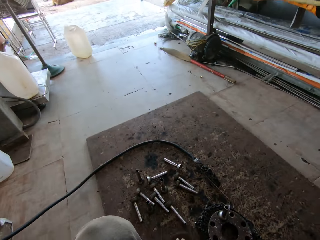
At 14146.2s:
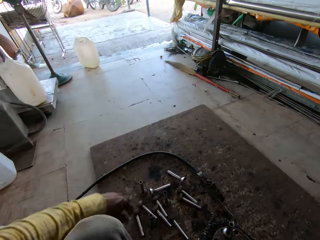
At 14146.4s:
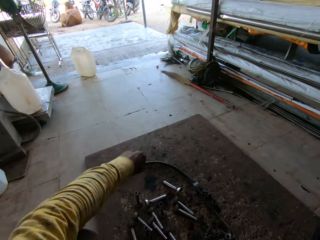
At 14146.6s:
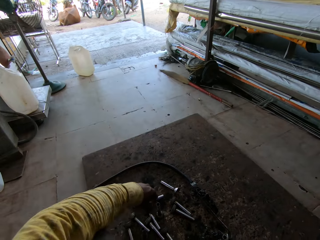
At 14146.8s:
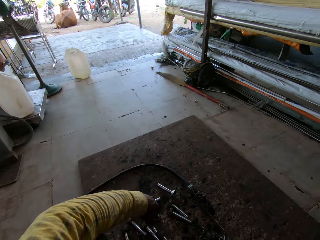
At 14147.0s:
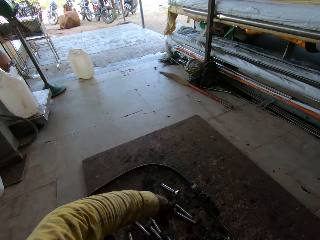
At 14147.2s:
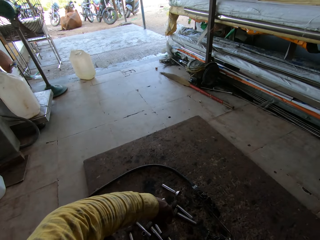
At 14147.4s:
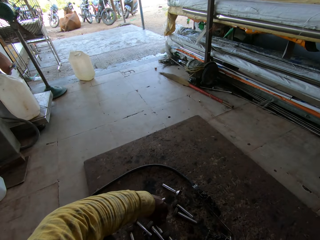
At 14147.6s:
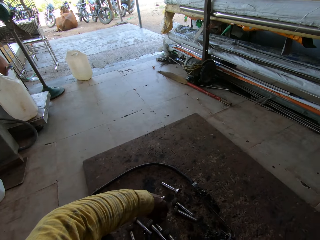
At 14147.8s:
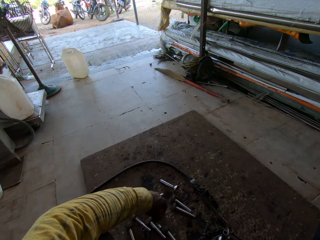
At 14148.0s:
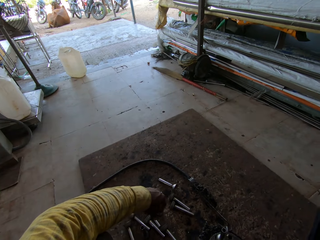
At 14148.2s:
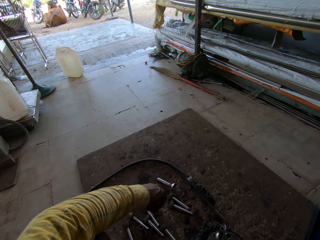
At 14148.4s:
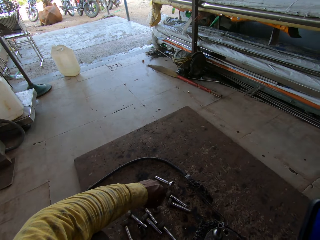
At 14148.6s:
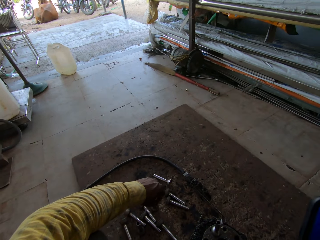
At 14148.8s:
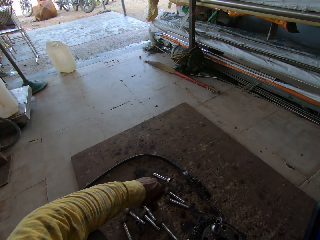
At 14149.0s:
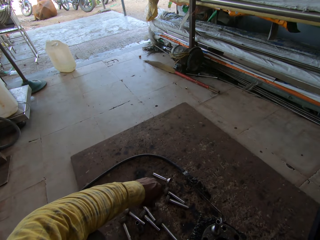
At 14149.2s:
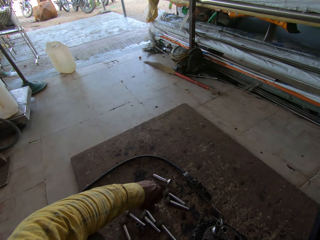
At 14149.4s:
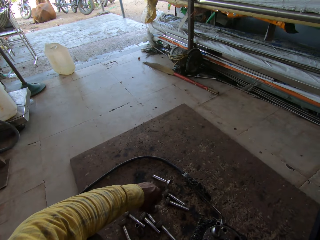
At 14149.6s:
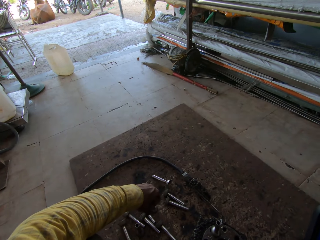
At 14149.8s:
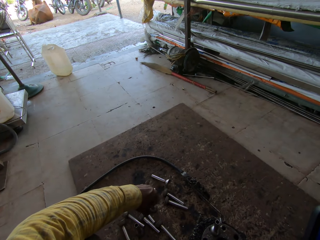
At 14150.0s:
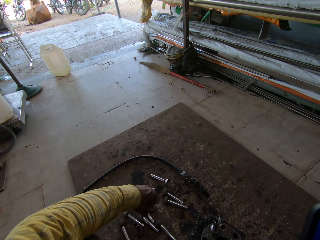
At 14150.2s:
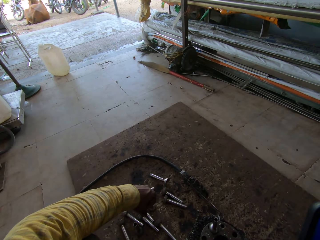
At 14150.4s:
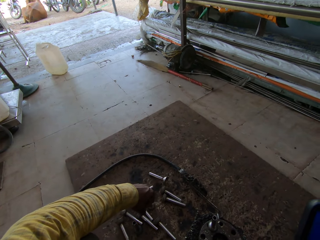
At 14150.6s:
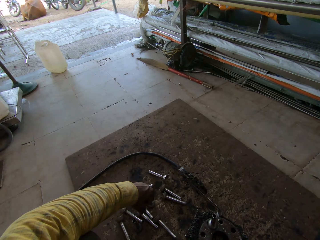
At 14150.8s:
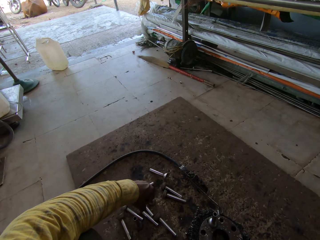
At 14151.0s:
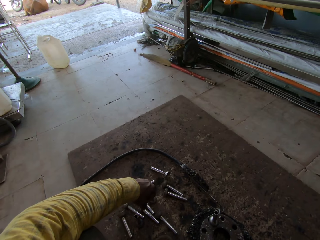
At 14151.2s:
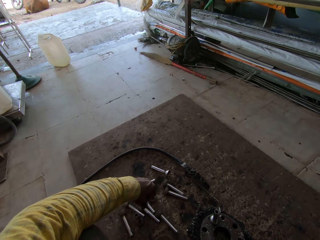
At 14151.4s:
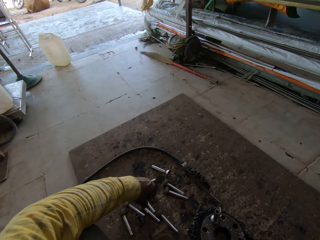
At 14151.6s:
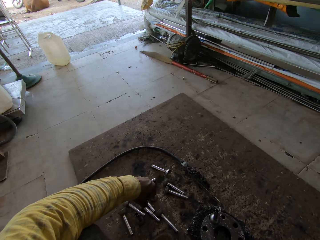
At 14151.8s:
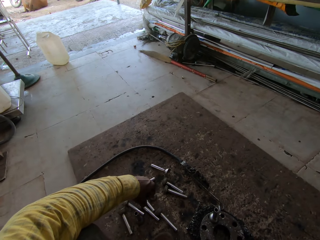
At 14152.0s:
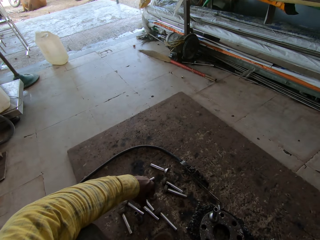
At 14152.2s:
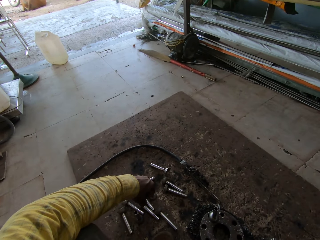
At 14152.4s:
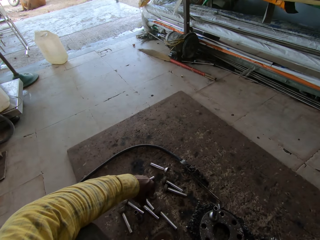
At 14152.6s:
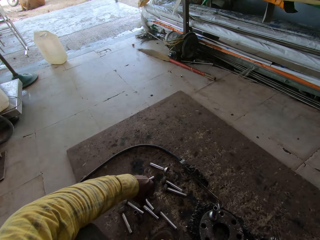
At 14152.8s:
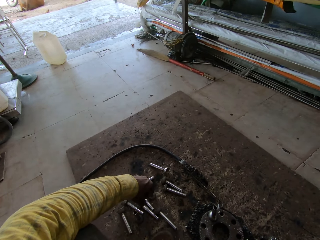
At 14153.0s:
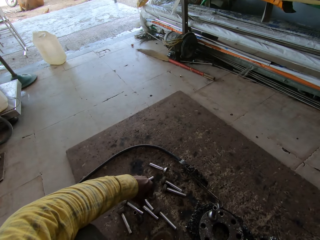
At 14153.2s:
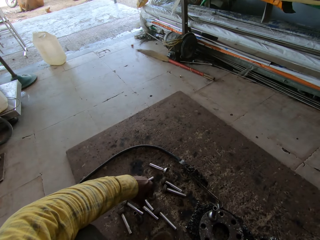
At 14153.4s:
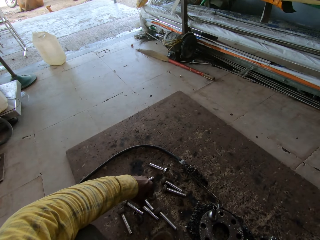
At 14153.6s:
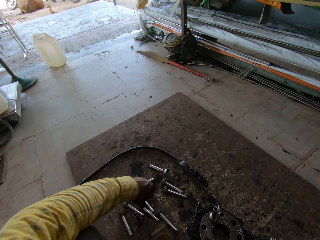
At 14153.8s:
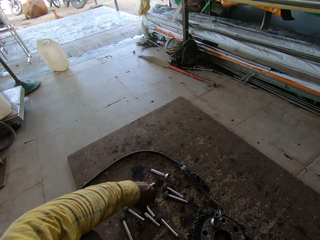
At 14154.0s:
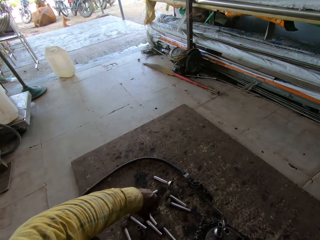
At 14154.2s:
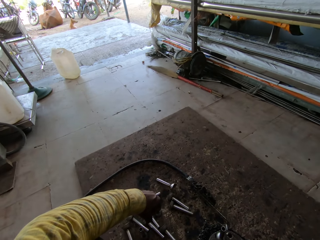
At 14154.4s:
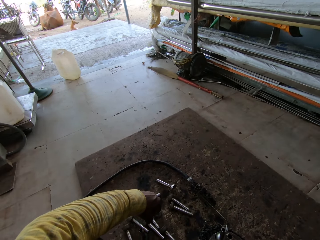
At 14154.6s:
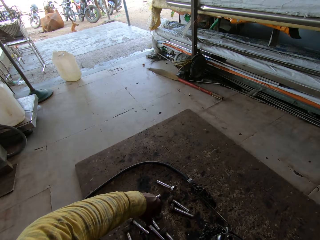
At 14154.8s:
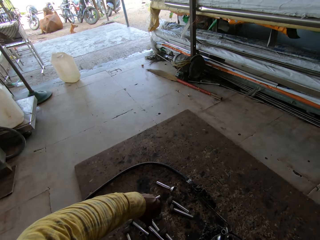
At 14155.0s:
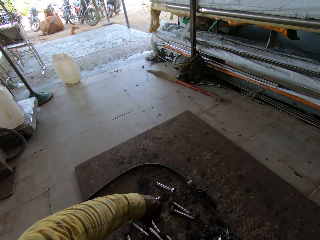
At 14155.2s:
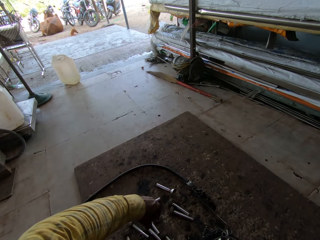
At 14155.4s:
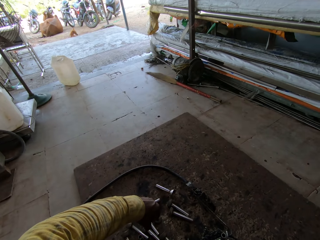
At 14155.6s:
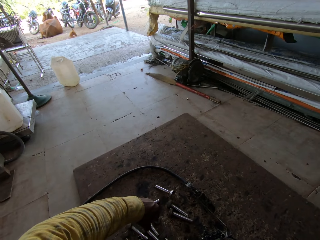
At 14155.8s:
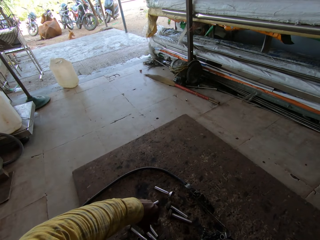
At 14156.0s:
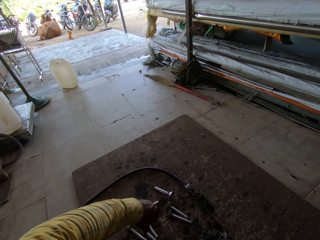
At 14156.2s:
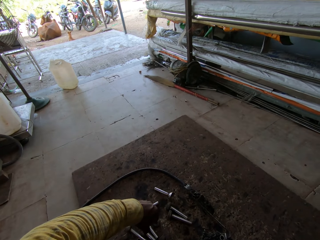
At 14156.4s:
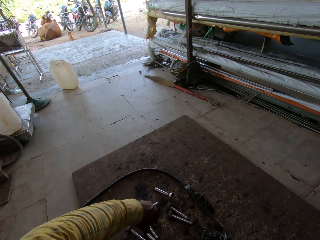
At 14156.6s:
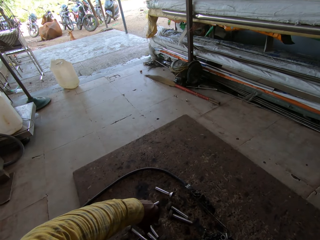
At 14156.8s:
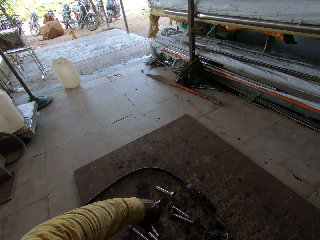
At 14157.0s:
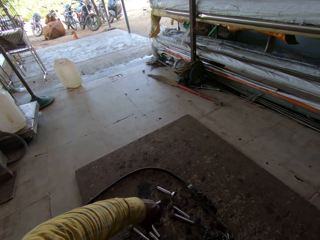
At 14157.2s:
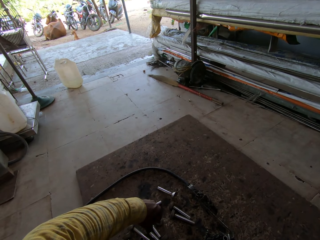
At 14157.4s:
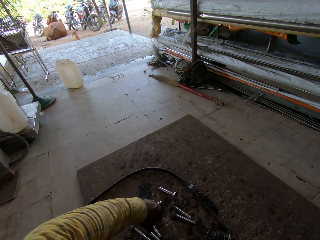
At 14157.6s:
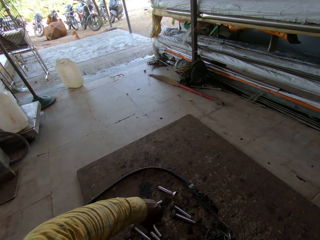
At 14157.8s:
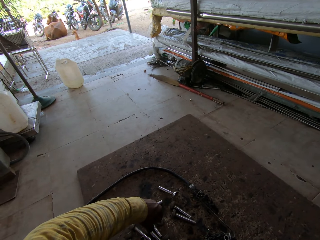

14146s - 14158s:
The camera wearer speaks on a phone. They look around. They move a hand. They speak on the phone.

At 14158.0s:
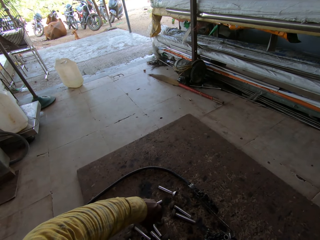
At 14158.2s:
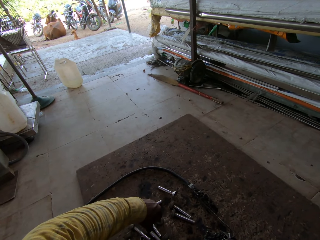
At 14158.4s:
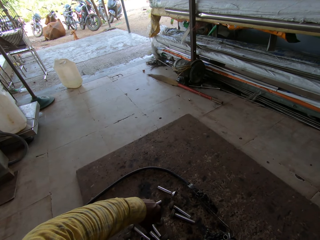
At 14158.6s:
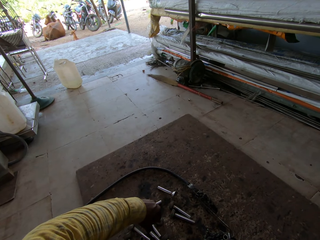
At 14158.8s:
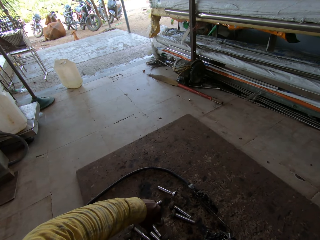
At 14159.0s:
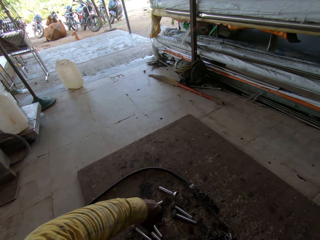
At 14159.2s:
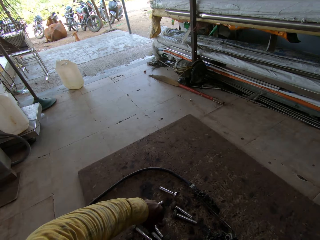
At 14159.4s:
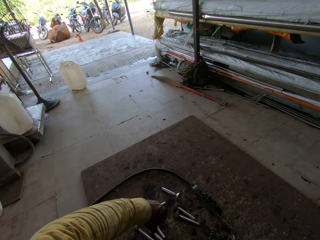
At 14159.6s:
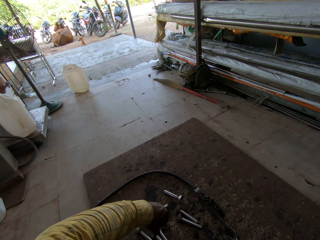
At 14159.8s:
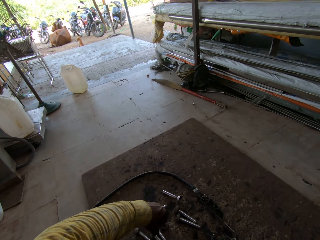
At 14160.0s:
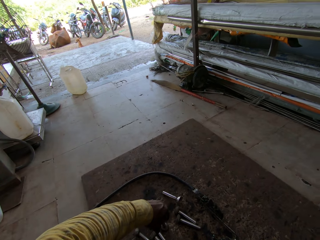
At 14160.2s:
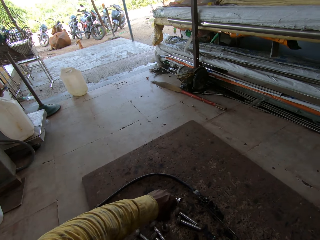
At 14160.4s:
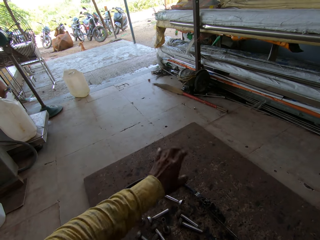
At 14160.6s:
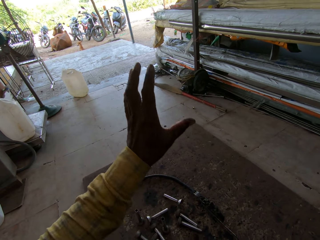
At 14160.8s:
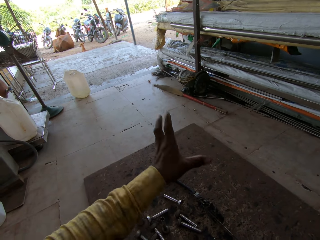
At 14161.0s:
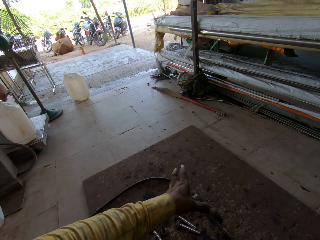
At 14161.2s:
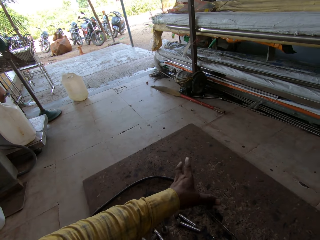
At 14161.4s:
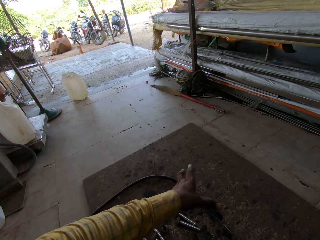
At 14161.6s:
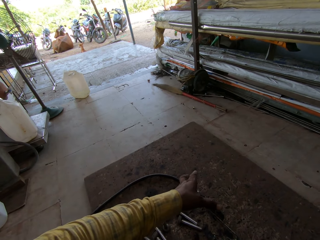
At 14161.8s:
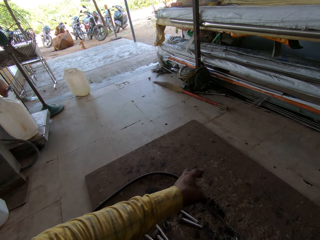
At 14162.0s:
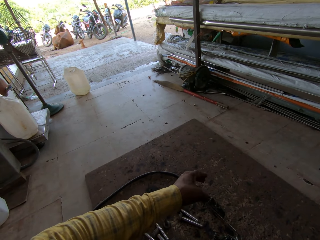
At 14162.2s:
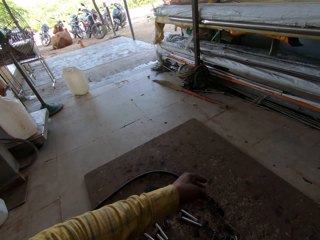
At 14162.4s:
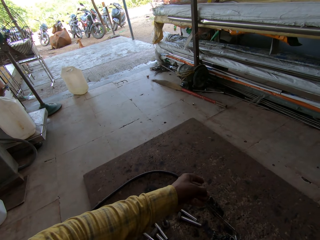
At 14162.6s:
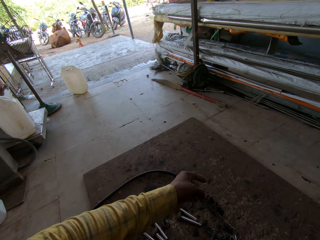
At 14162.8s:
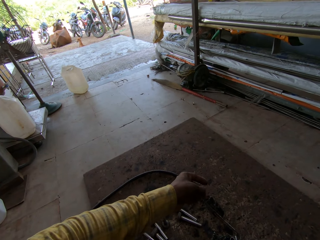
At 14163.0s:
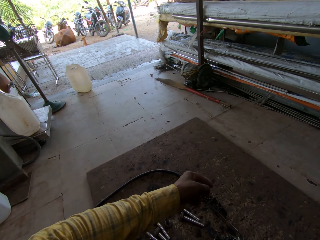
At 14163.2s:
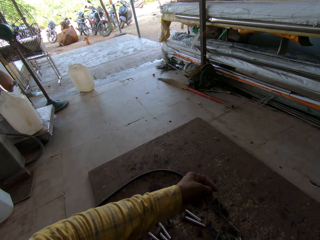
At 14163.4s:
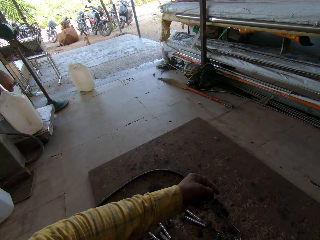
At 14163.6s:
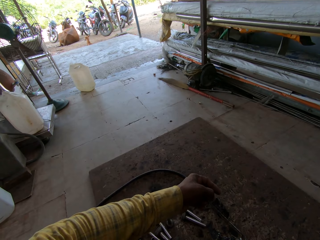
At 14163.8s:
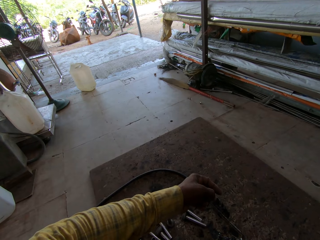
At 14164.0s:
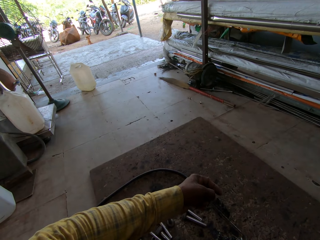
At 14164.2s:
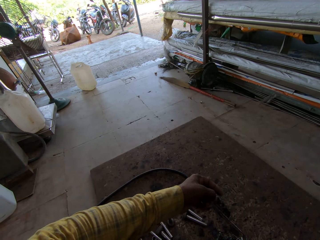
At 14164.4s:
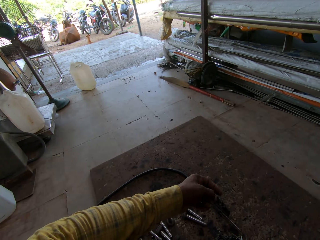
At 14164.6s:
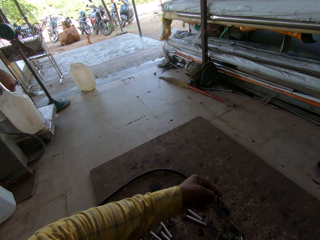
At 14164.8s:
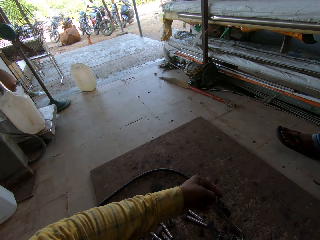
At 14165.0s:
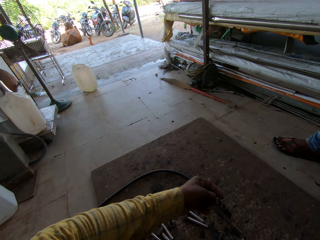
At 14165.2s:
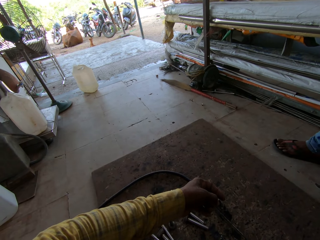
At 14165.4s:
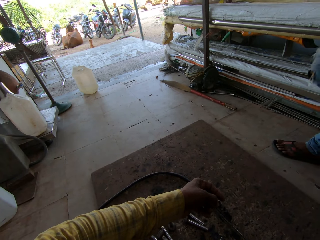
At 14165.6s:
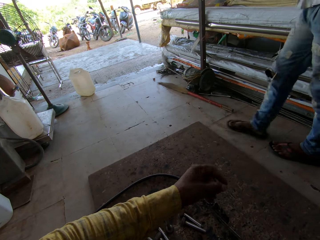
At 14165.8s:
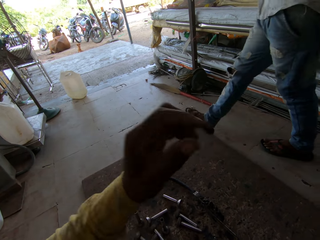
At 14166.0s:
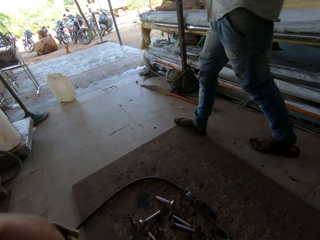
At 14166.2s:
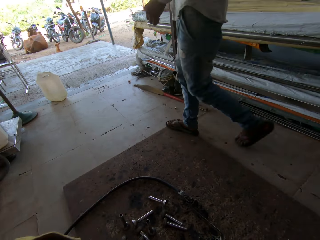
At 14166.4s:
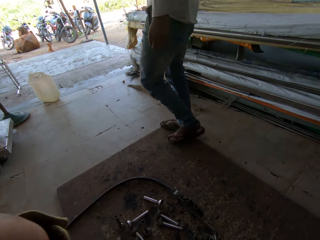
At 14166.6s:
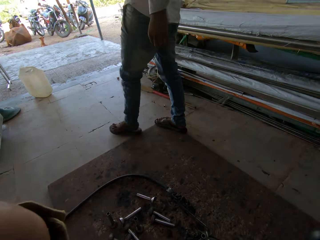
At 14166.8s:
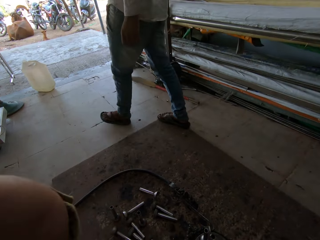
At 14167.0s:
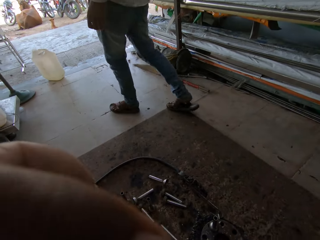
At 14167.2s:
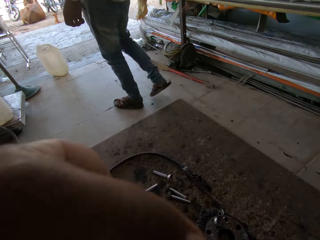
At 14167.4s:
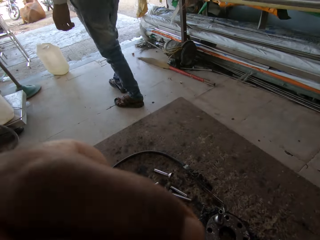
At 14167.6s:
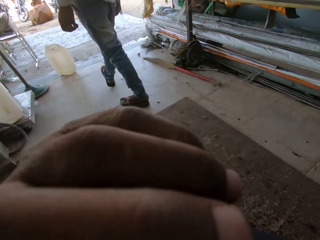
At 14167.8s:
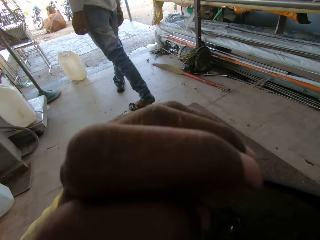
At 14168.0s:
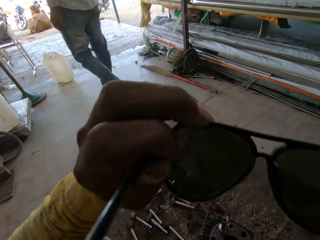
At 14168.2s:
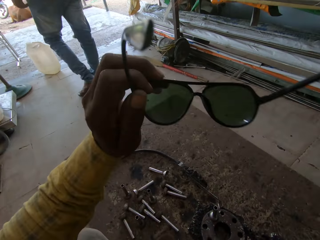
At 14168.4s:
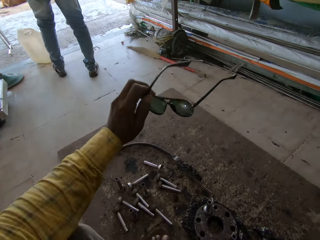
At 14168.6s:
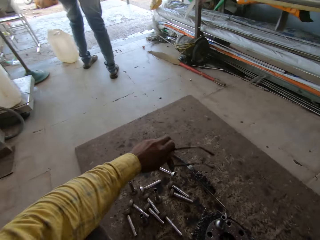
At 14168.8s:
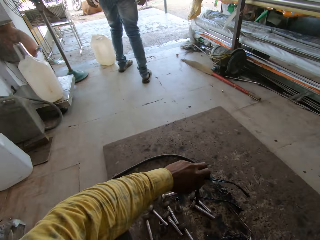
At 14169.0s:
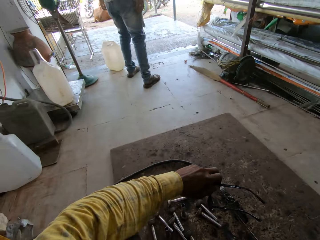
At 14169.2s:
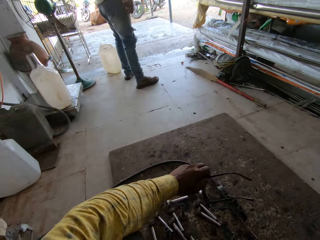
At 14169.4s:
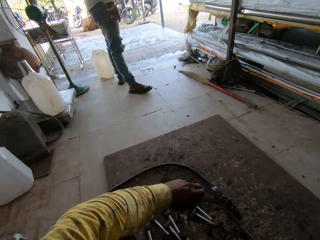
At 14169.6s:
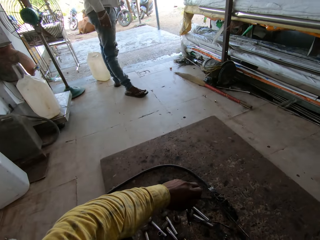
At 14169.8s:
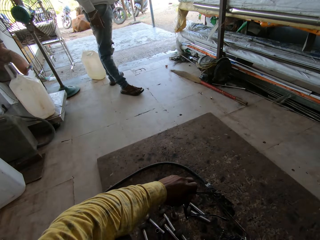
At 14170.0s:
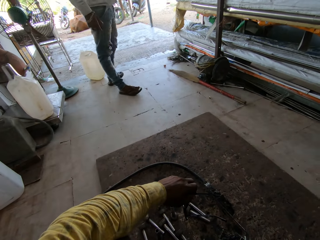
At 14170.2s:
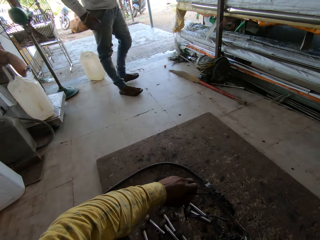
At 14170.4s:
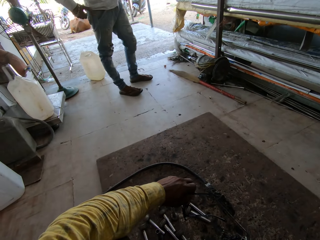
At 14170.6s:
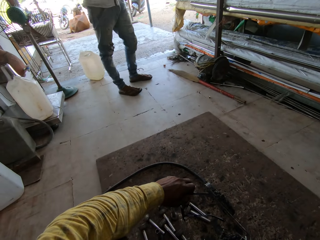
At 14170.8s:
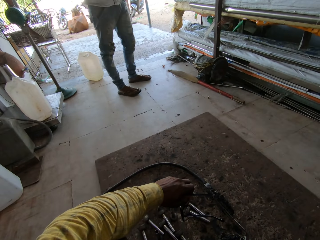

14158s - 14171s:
The camera wearer moves a hand. They speak on a phone. A person walks around. The camera wearer raises a hand up and moves a hand. The person walks around. The camera wearer removes glasses. The person walks around. The camera wearer moves a hand.
